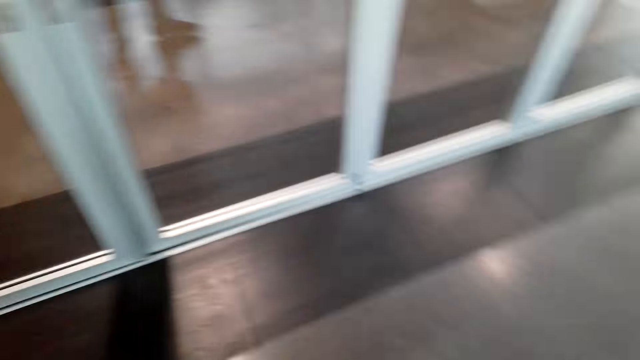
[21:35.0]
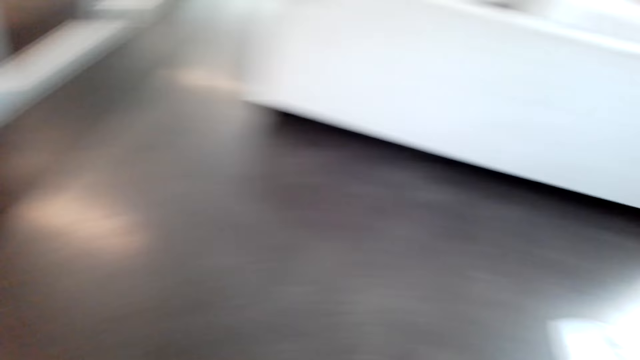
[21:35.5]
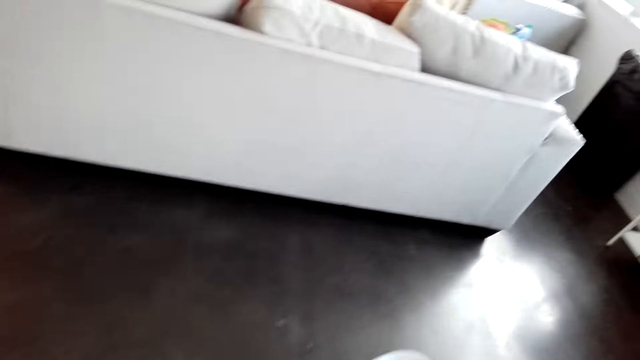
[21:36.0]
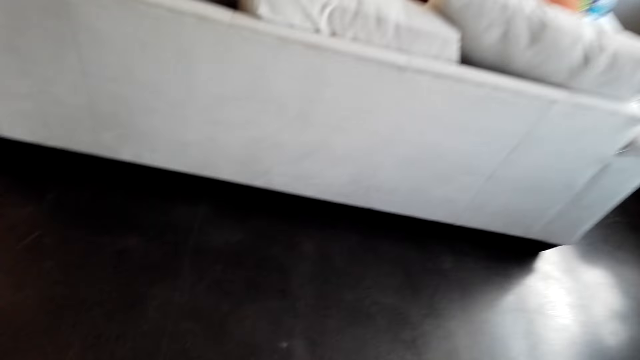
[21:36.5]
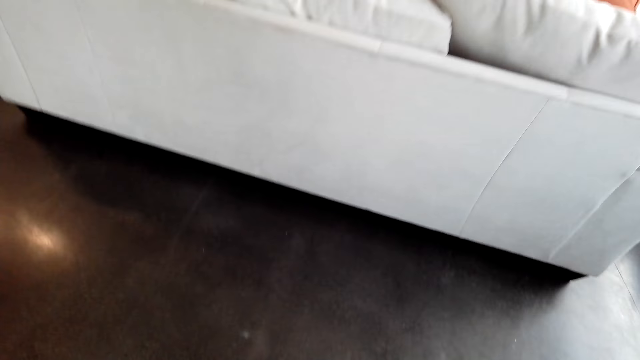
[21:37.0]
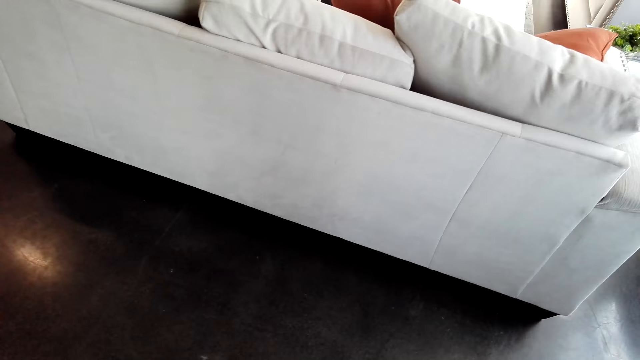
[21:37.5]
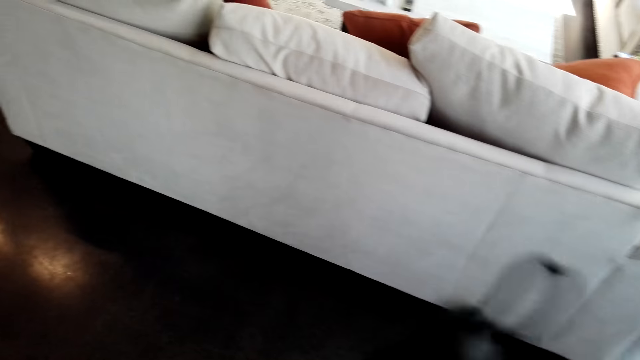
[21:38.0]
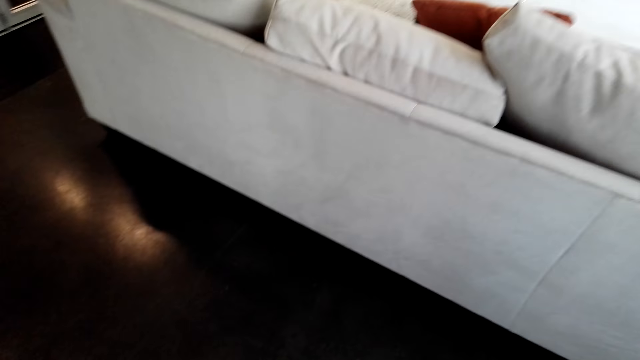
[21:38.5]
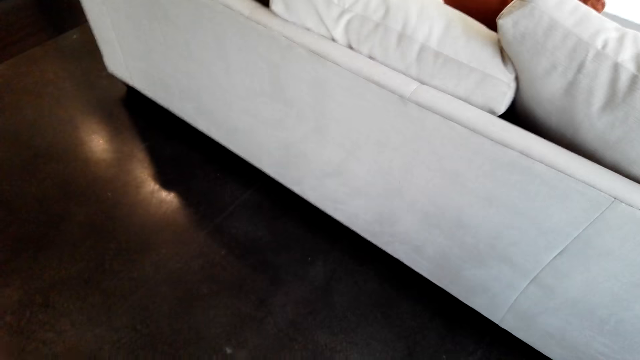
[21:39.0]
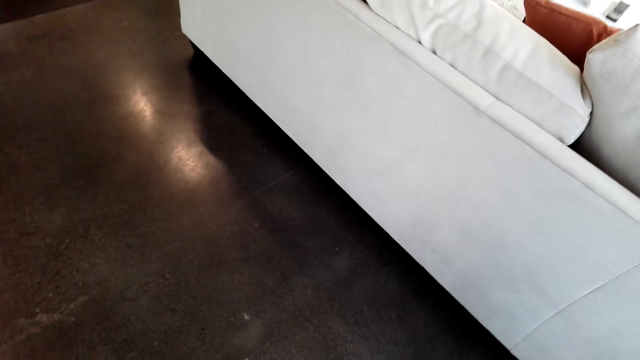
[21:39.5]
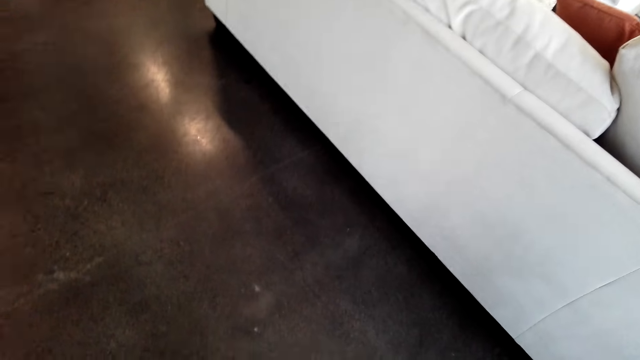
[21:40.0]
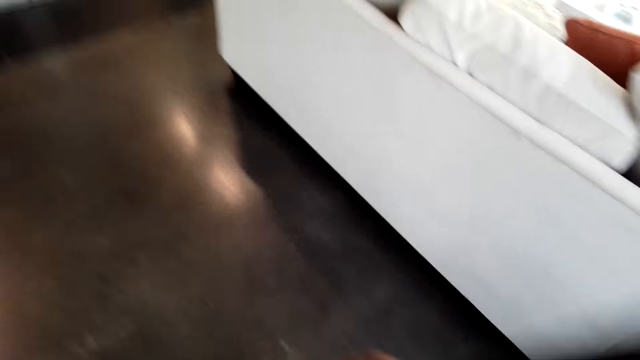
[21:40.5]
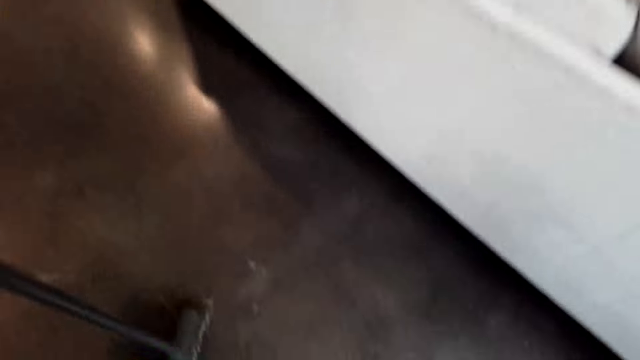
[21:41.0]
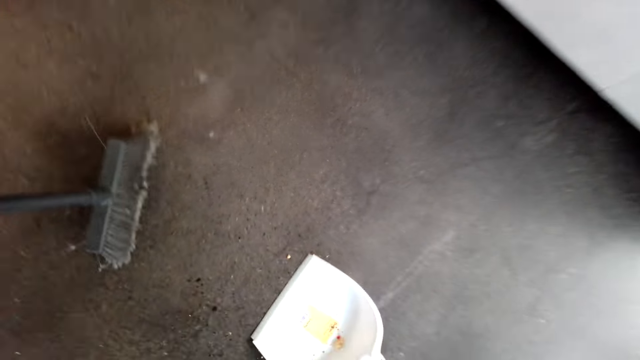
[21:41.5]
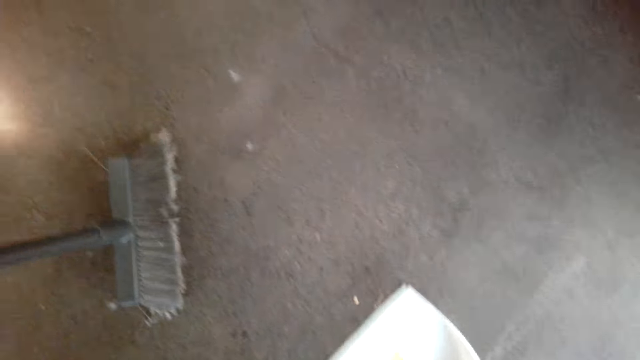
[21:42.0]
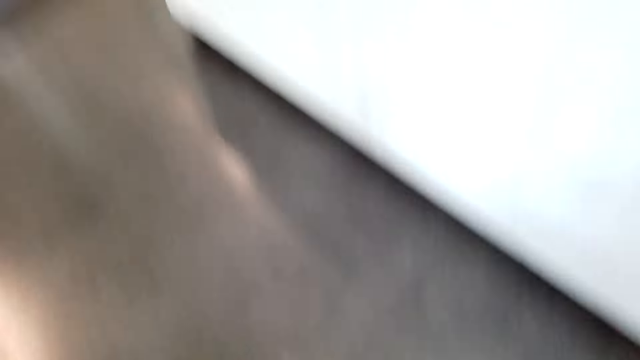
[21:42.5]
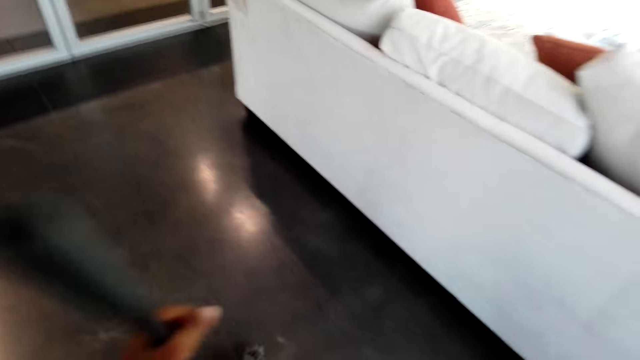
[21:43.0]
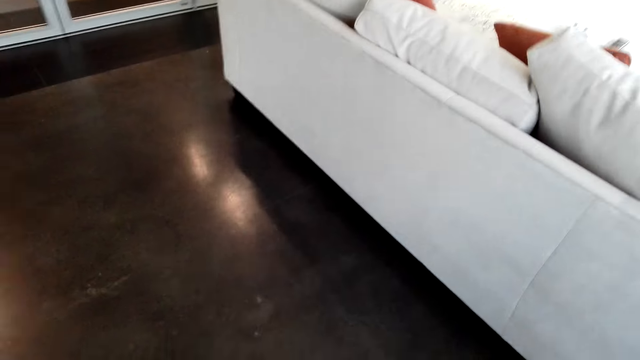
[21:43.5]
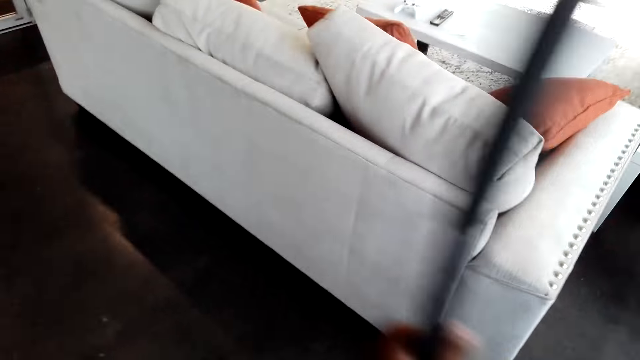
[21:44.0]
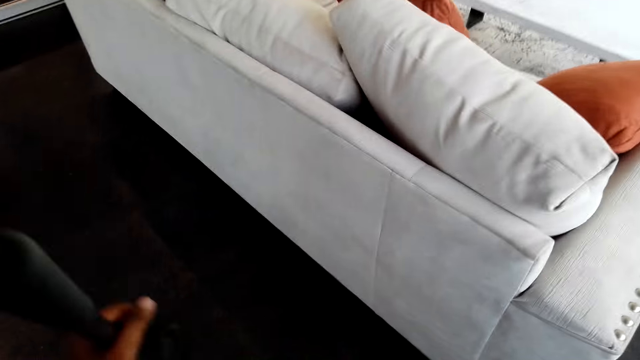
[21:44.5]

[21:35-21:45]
The camera wearer walks around. They sweep around. They pick up the dust pan from the floor.

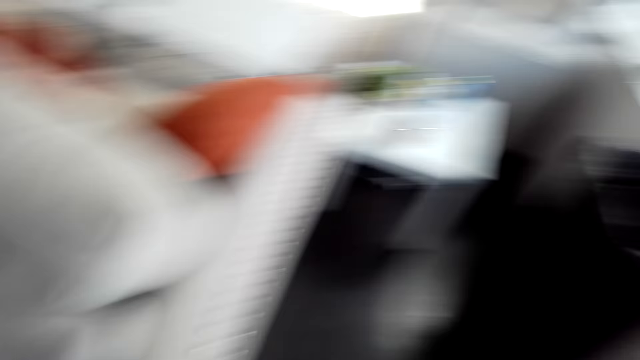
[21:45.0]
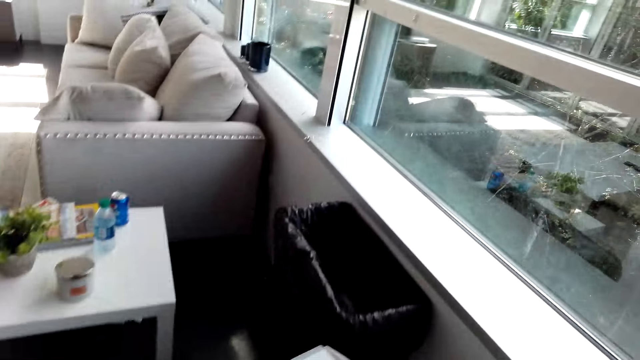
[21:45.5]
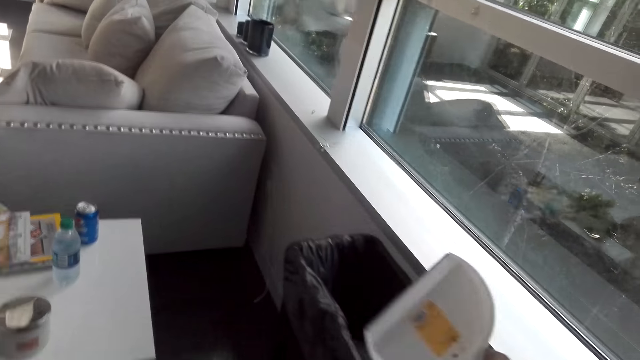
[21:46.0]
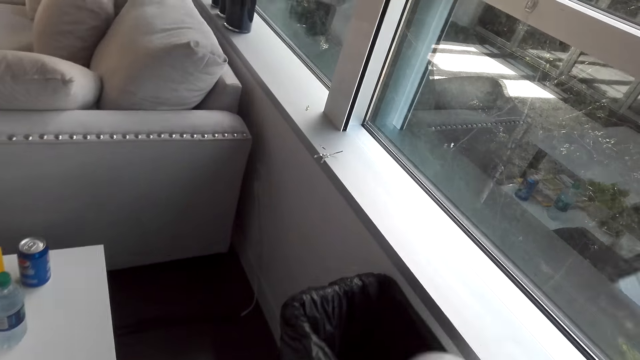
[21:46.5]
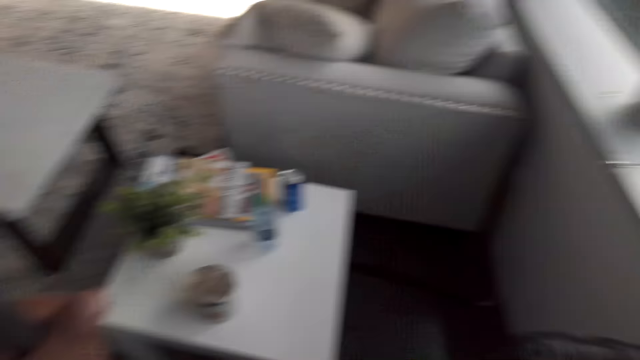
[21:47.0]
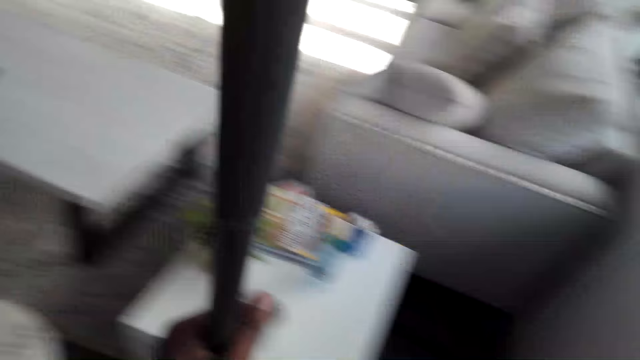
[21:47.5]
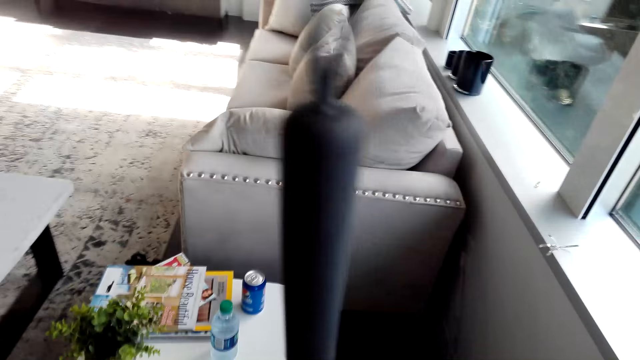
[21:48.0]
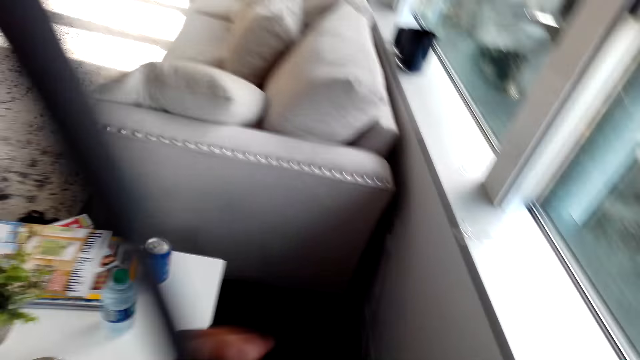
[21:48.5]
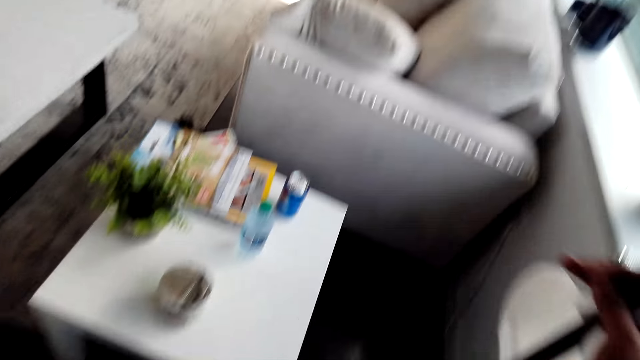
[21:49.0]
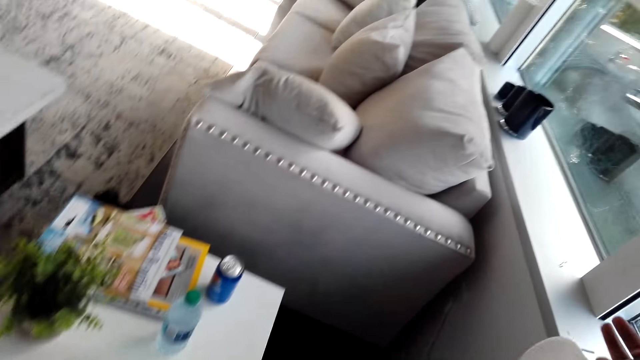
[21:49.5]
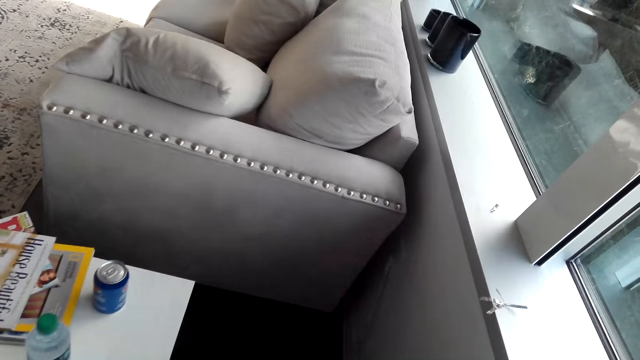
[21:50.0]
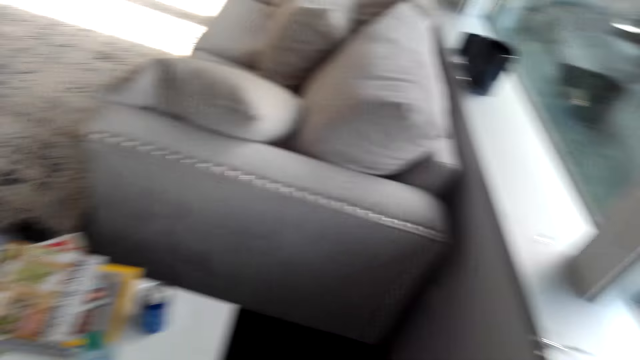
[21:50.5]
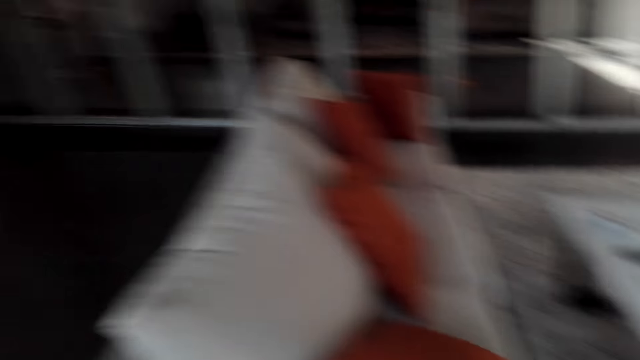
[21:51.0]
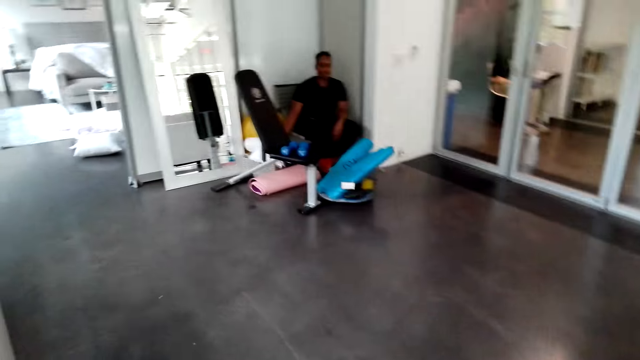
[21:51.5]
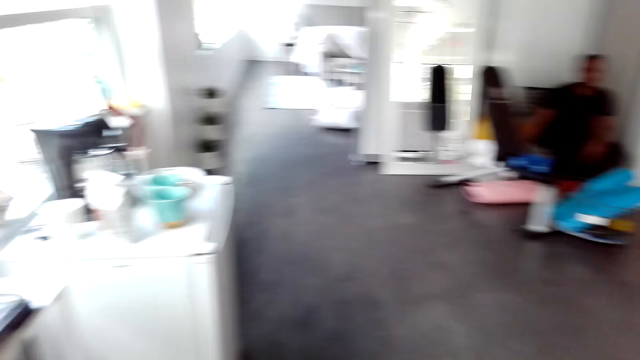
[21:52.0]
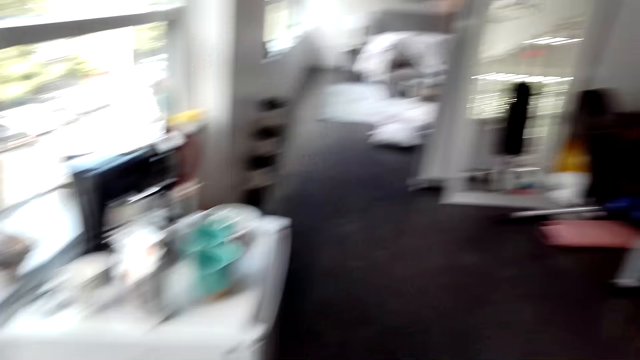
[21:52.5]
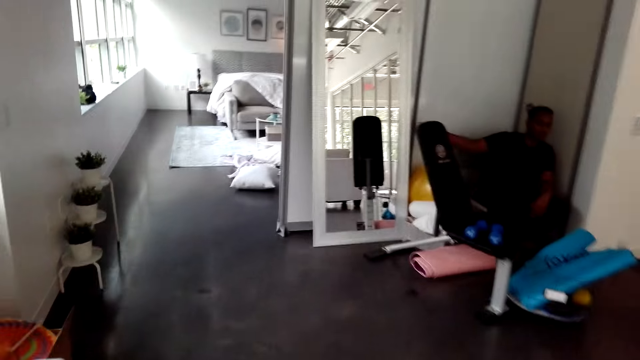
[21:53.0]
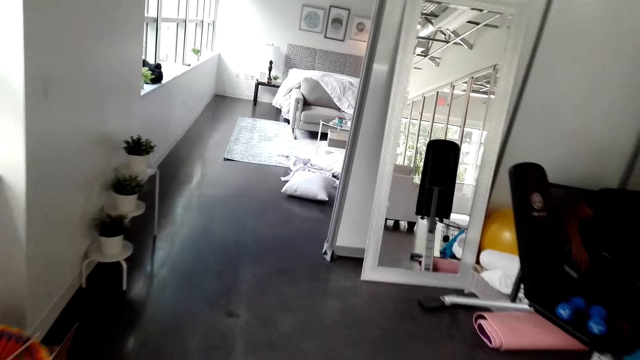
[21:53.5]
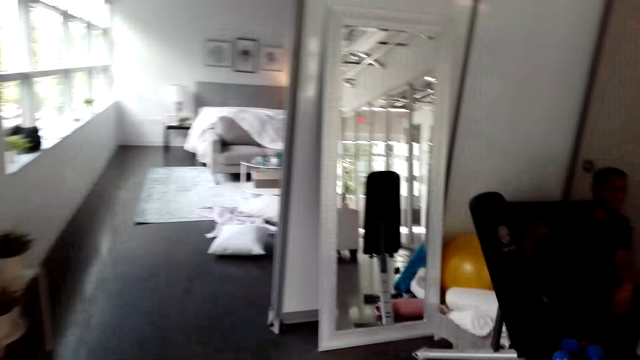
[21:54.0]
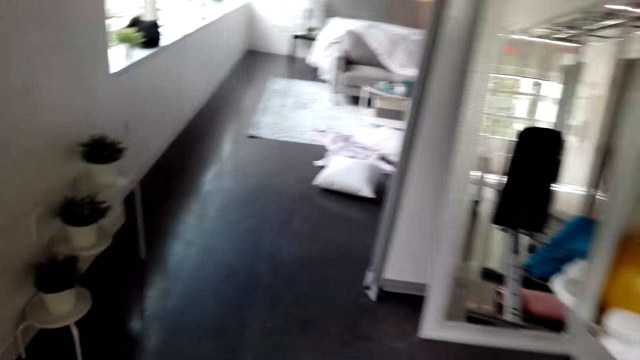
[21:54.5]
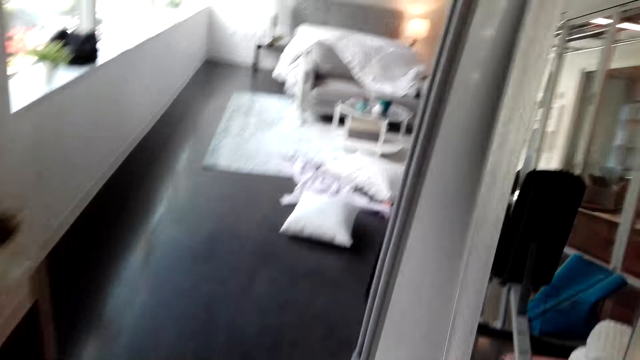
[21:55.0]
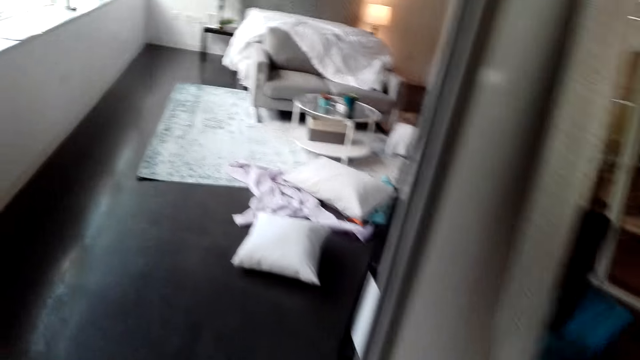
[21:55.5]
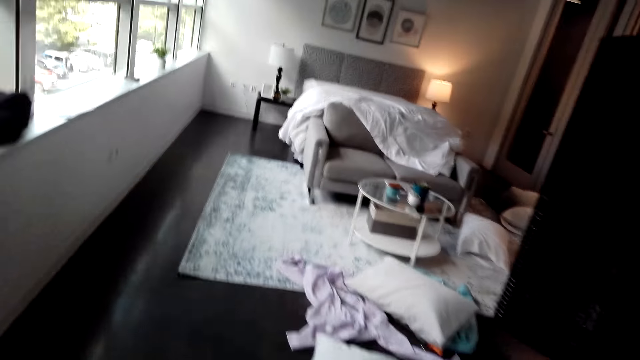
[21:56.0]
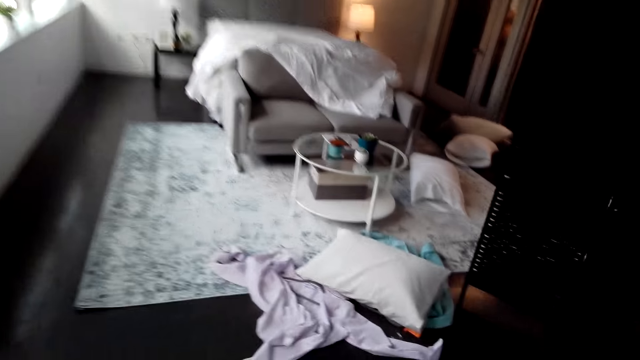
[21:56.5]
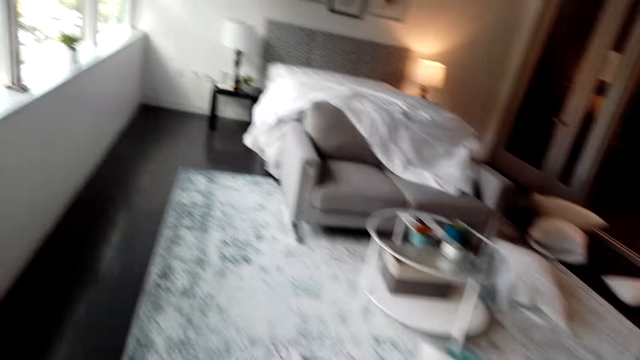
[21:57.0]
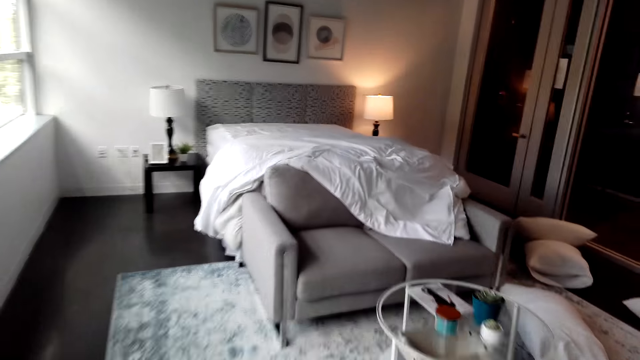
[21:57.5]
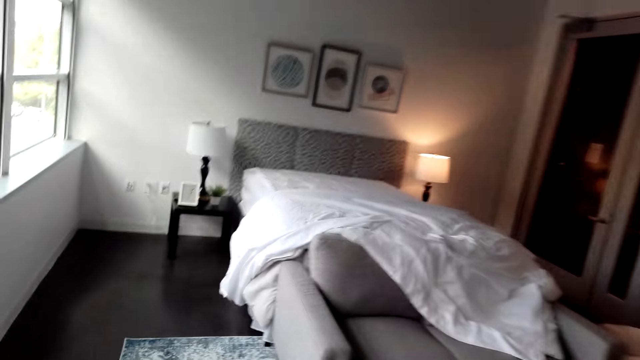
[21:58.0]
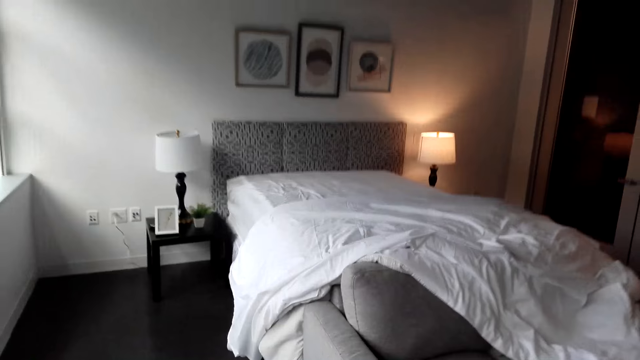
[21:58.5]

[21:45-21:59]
The camera wearer sweeps around. They pour dirt in the trash bin. They put the dust pan and trash can aside. They put the sweeping broom aside. They look around in the house and walk in the house.
